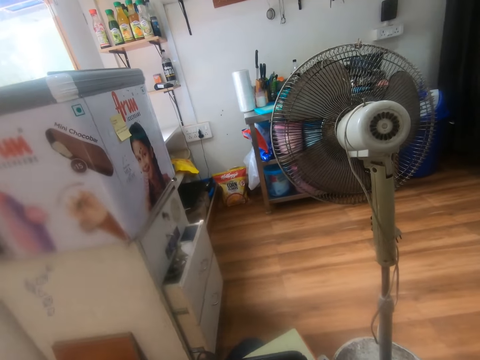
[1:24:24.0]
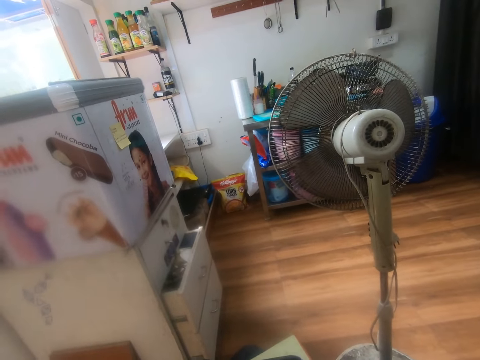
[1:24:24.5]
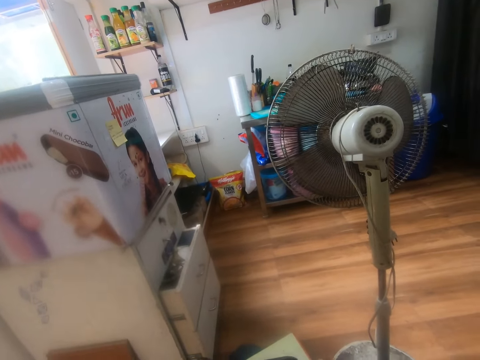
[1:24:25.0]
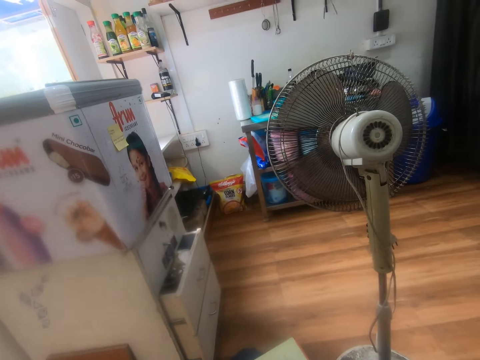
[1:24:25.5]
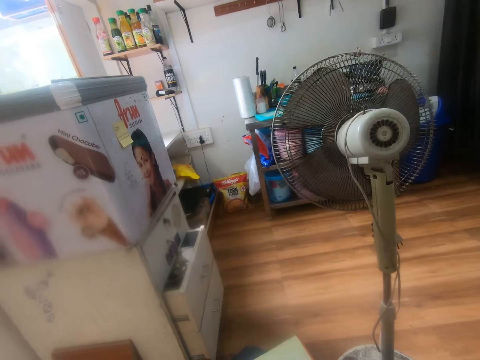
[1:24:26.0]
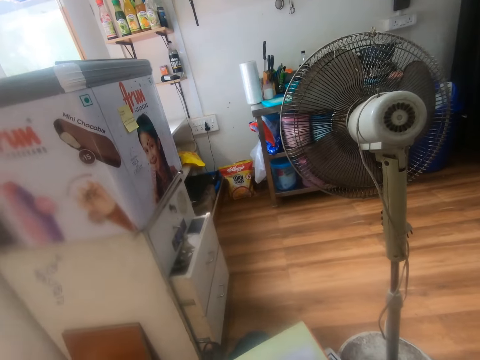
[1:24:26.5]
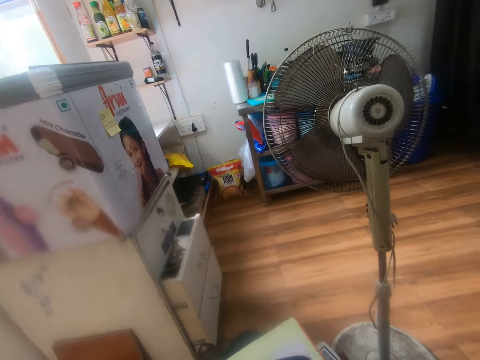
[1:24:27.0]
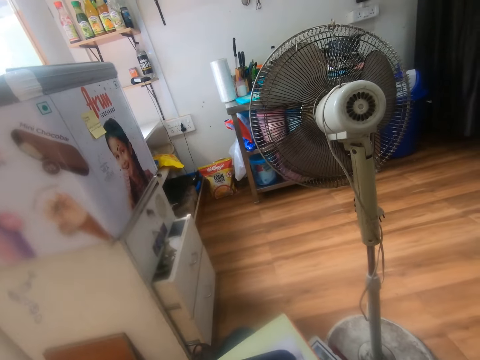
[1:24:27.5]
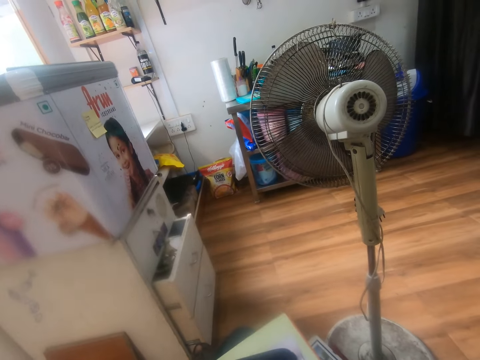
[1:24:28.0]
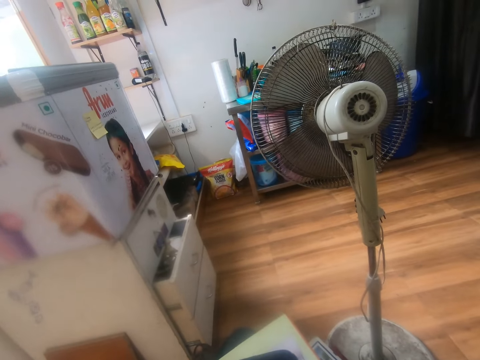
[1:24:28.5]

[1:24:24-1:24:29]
The camera wearer uses the phone.

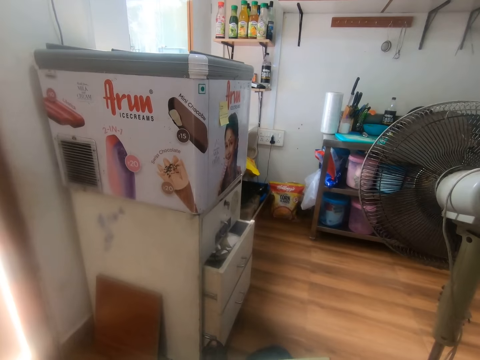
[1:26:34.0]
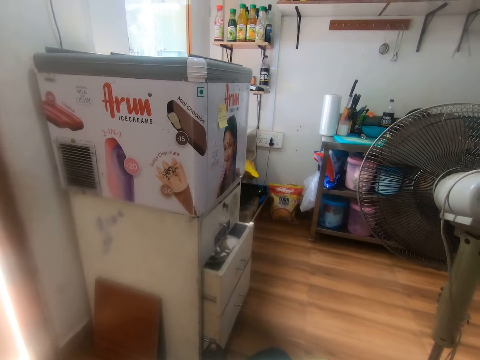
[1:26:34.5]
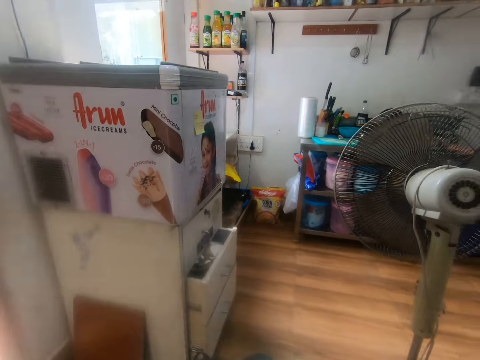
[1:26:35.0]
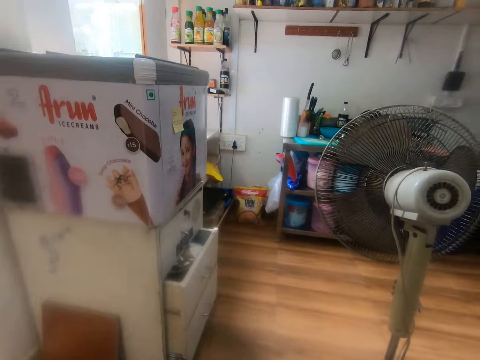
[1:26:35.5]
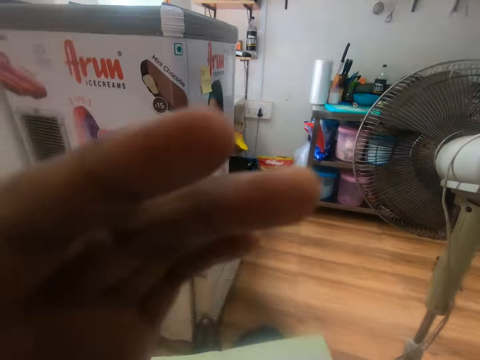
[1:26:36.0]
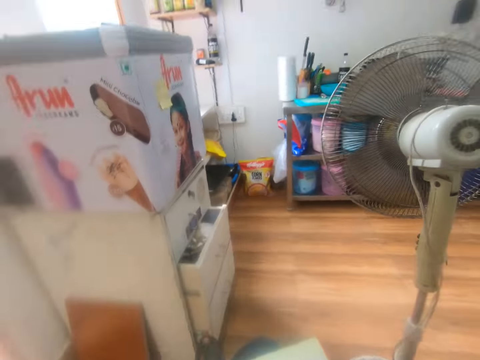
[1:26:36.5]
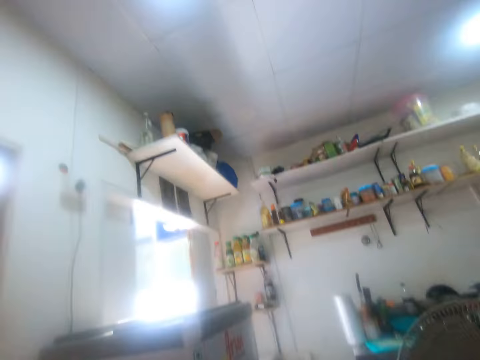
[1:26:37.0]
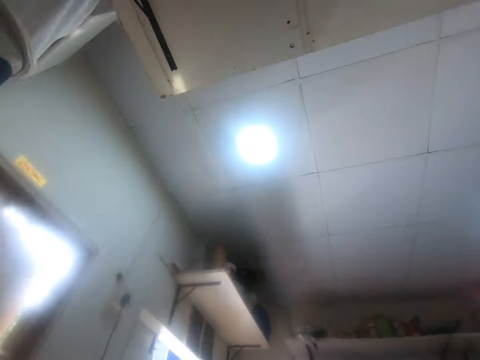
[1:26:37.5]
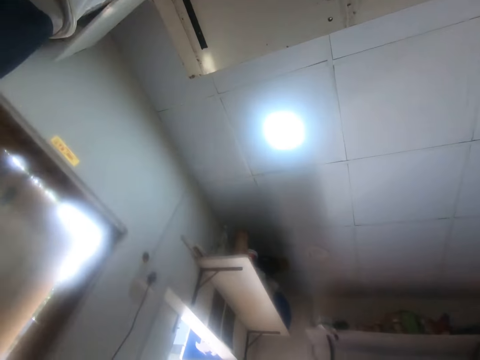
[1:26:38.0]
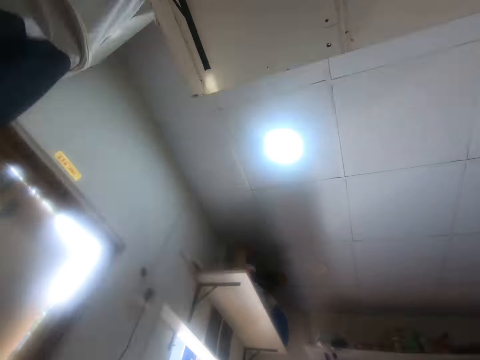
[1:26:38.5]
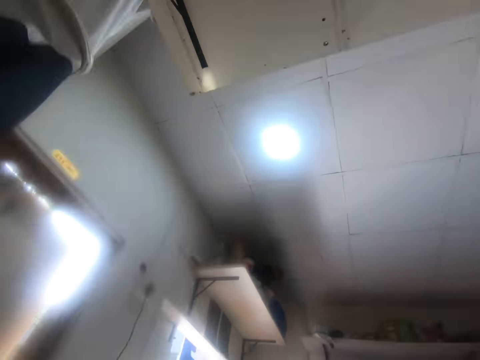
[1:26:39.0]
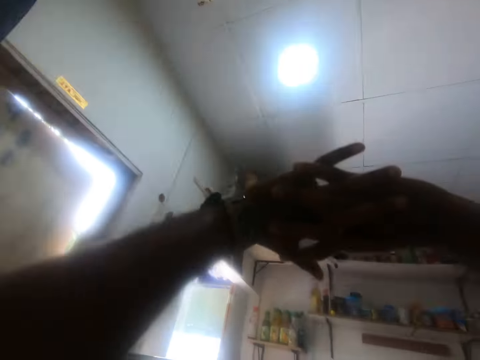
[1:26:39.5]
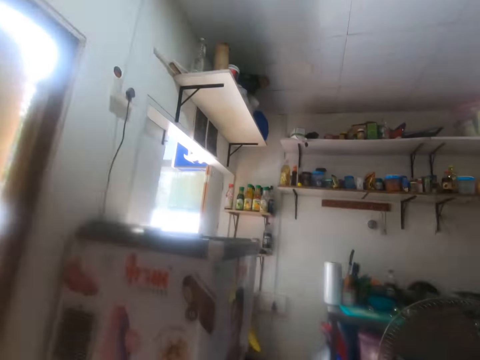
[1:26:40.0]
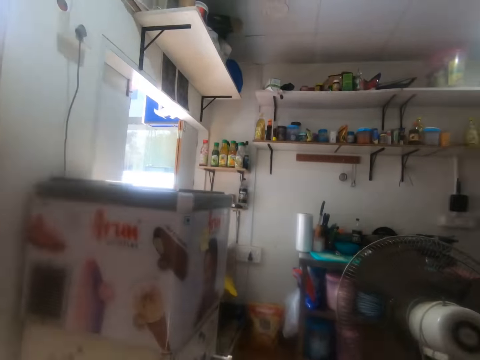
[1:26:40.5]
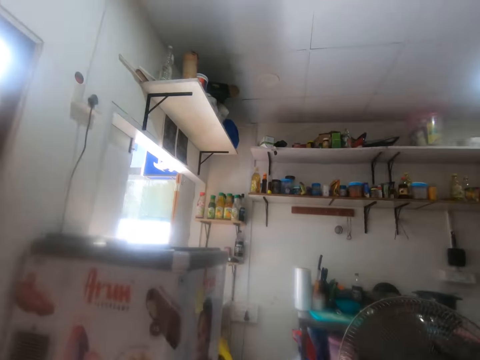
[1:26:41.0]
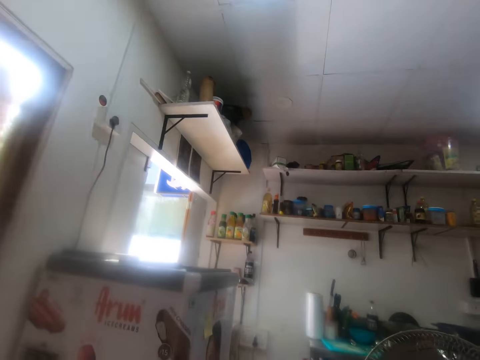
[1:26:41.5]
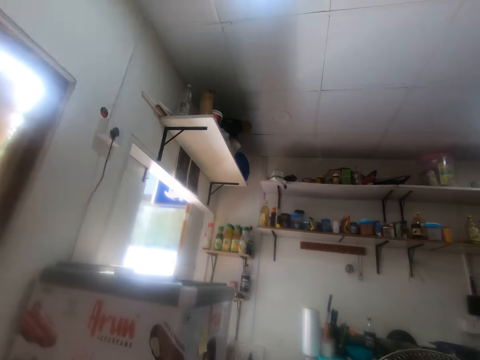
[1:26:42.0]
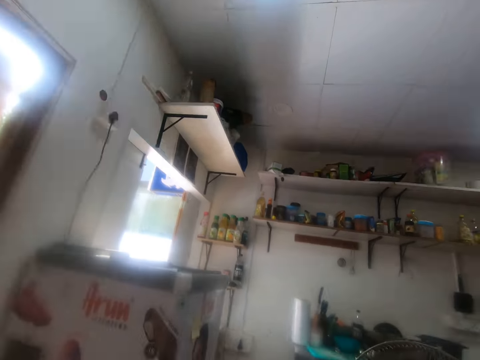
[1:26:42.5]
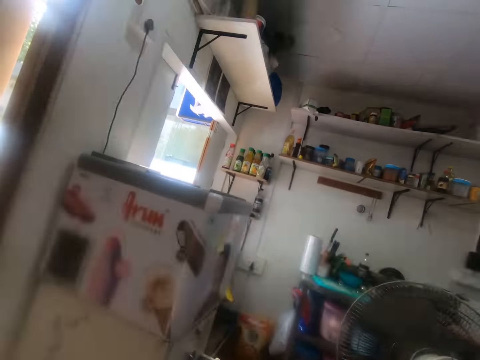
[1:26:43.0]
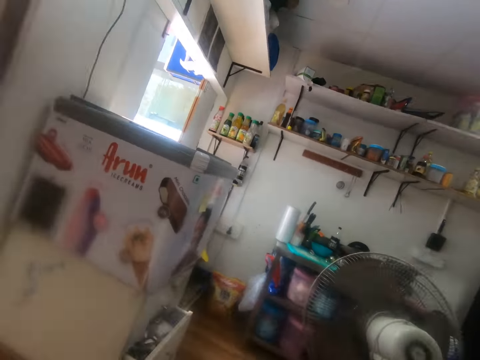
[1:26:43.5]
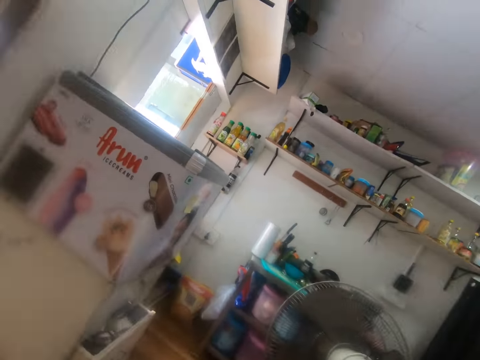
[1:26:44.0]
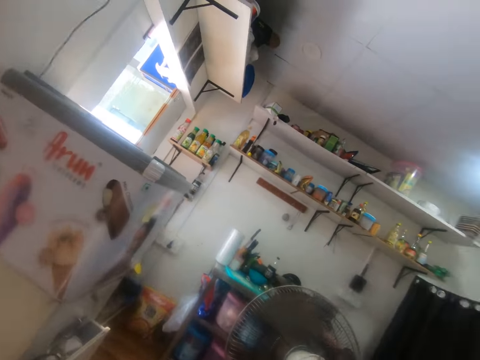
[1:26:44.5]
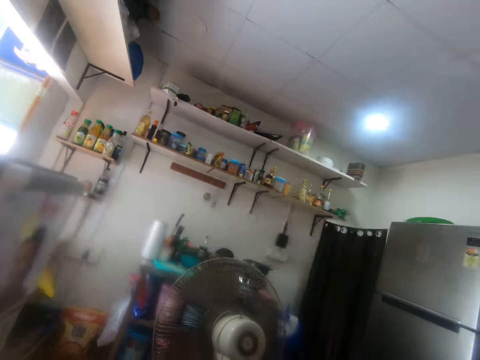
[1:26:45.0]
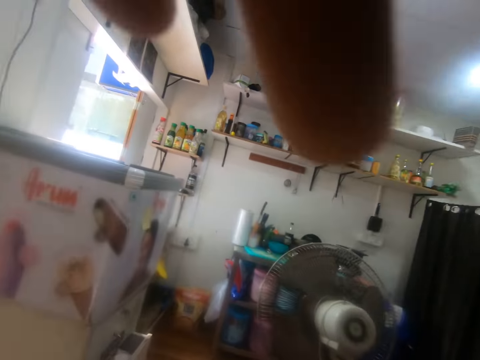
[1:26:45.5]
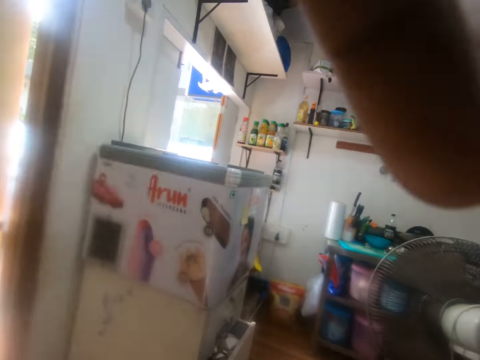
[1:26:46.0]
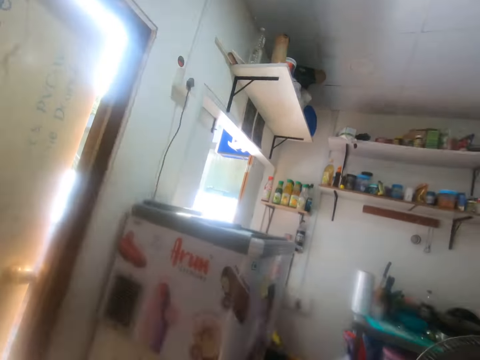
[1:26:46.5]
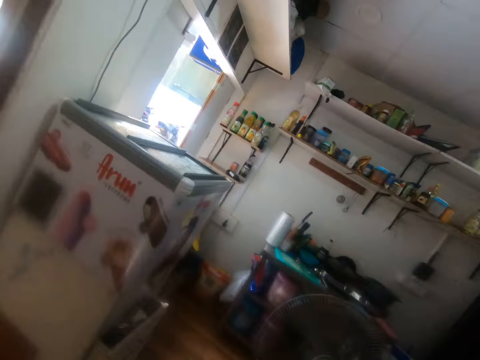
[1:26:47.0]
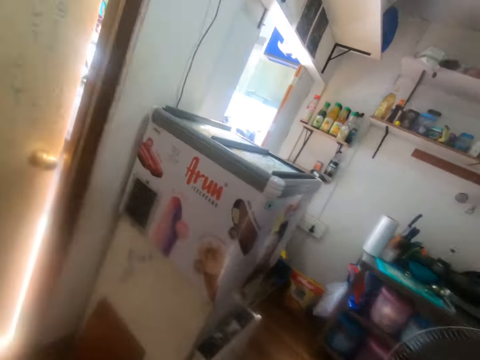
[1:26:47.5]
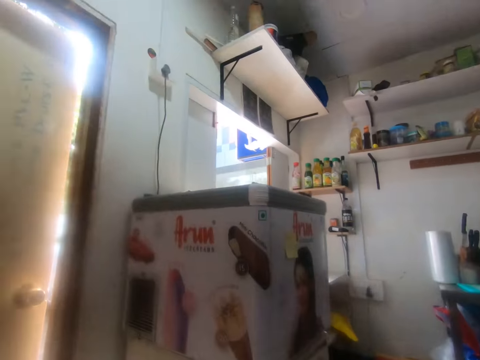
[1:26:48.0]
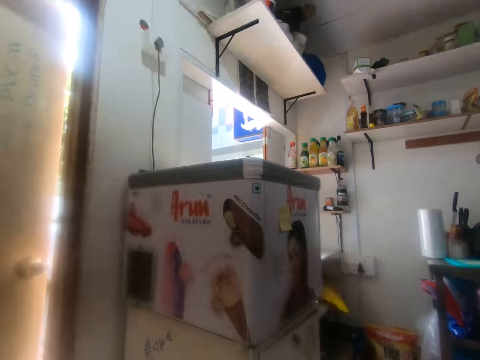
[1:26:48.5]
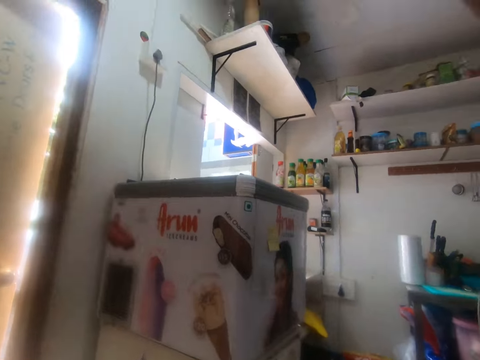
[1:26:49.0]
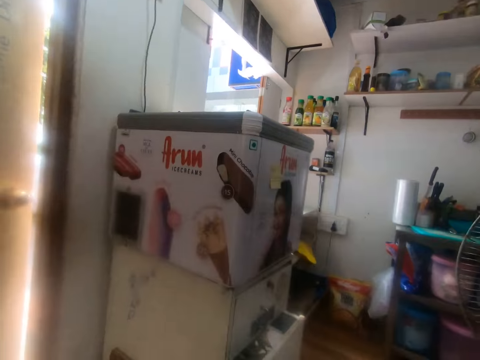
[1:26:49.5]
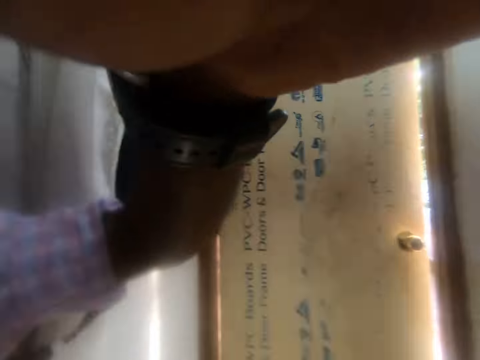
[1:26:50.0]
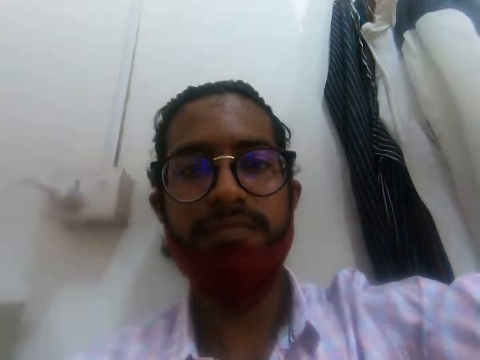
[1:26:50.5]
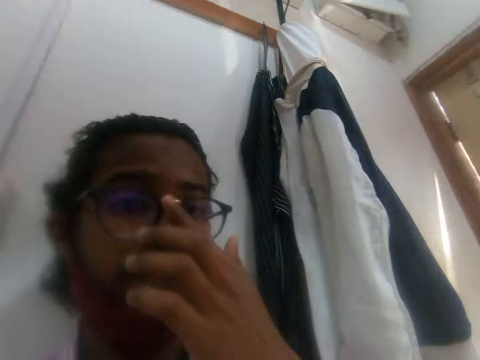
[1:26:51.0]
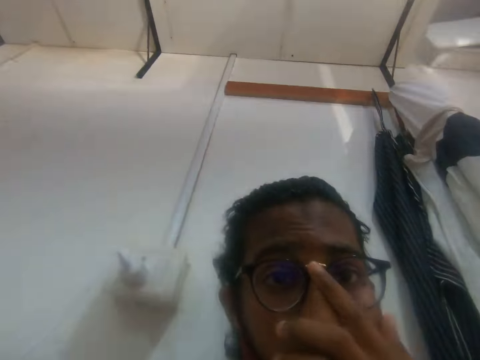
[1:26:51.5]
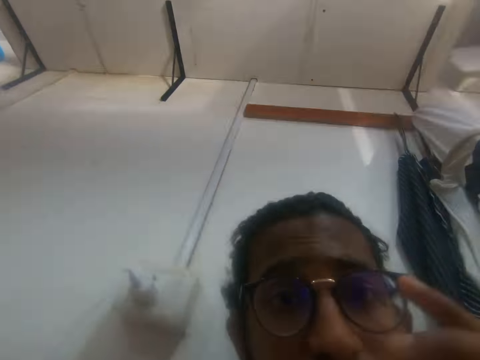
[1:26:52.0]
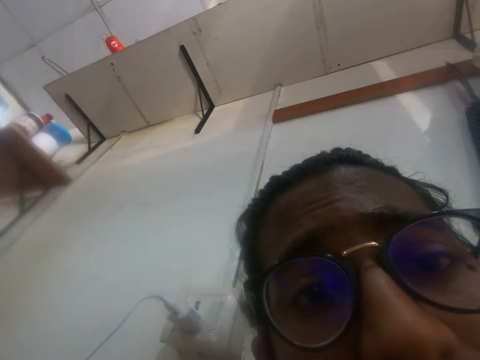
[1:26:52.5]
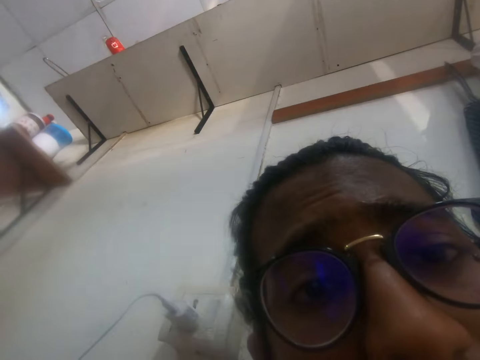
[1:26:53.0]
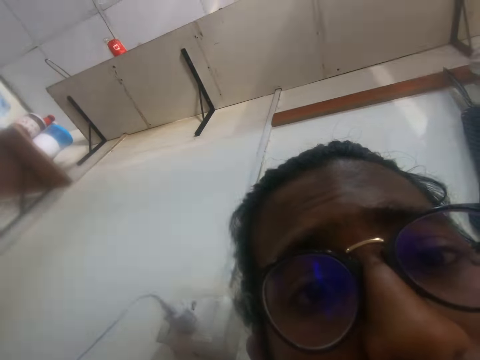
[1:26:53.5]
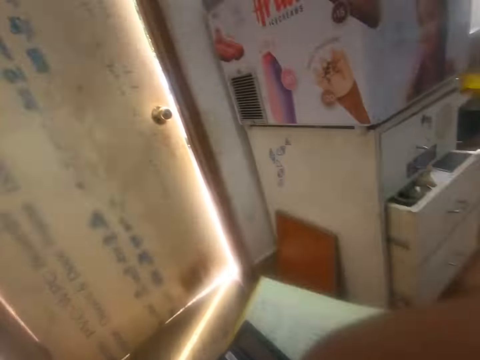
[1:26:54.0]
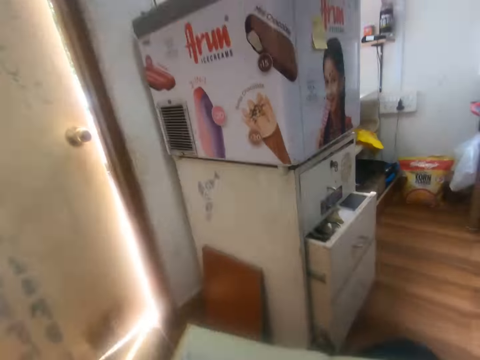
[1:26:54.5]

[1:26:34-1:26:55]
The camera wearer touches his head with his left hand. He adjusts the camera. He looks around. He stretches both hands. He adjusts the camera. He looks around the room. He touches his face with his left hand.
